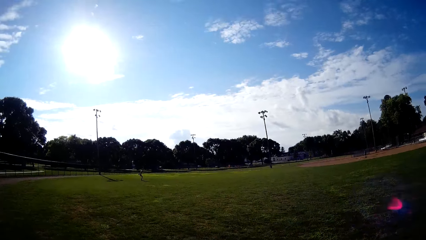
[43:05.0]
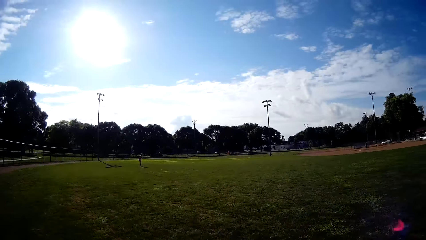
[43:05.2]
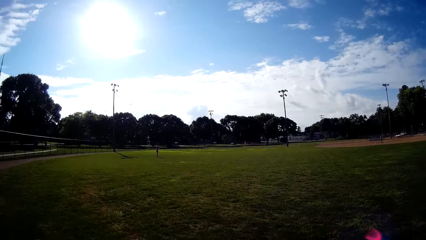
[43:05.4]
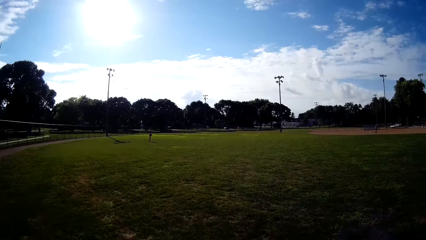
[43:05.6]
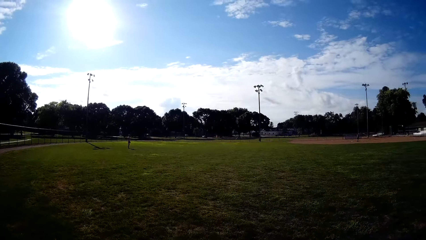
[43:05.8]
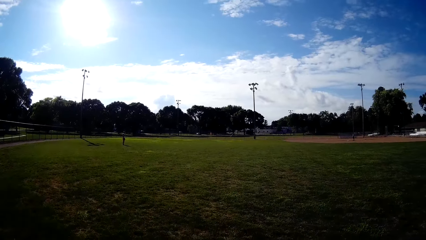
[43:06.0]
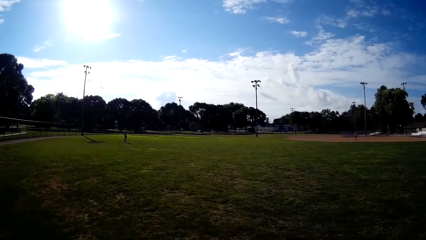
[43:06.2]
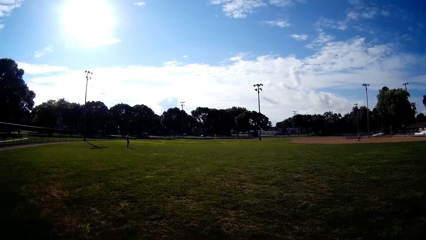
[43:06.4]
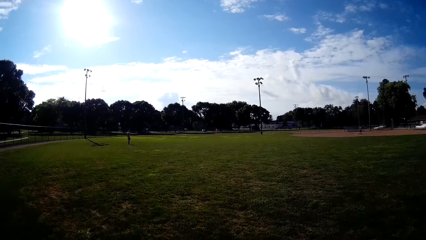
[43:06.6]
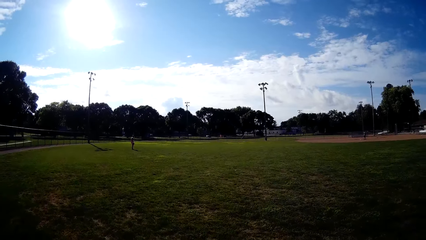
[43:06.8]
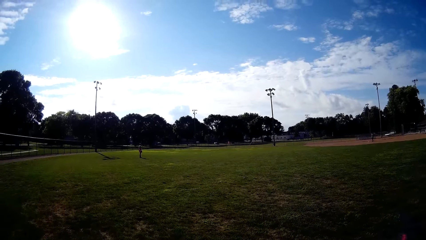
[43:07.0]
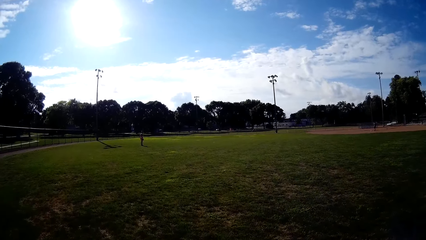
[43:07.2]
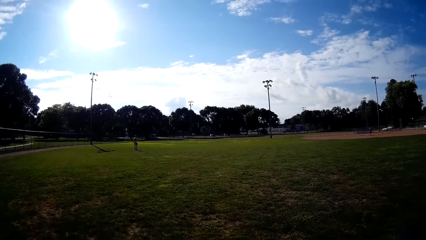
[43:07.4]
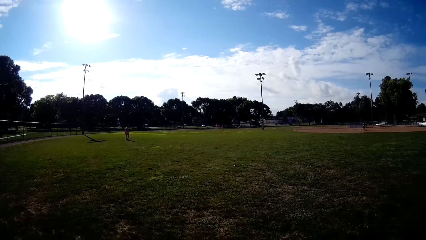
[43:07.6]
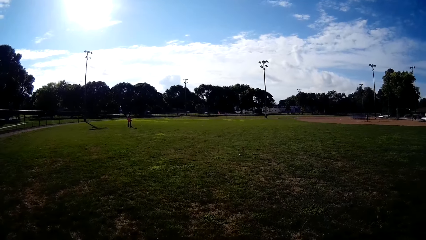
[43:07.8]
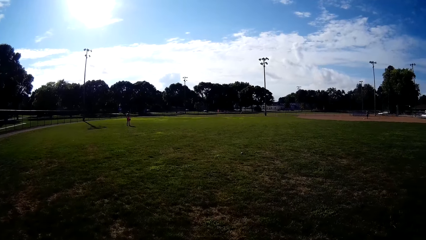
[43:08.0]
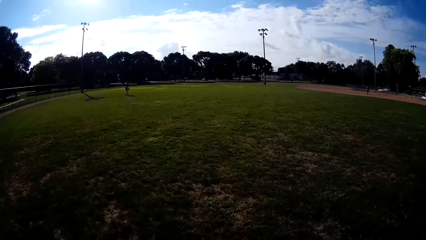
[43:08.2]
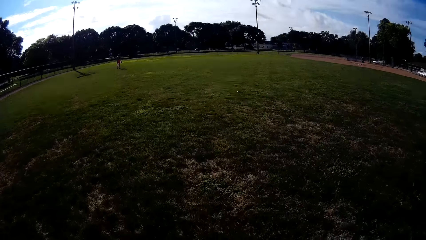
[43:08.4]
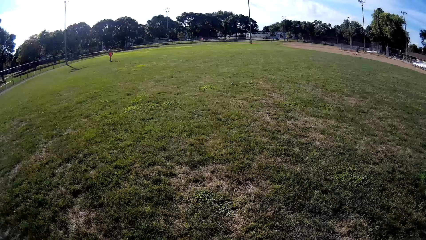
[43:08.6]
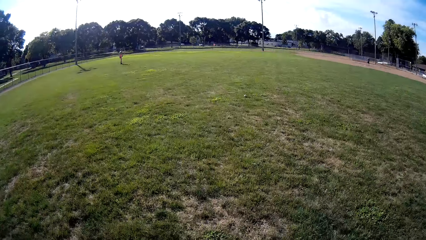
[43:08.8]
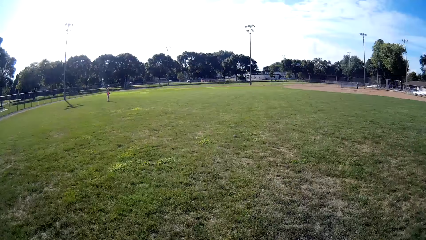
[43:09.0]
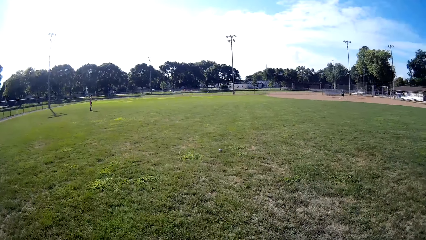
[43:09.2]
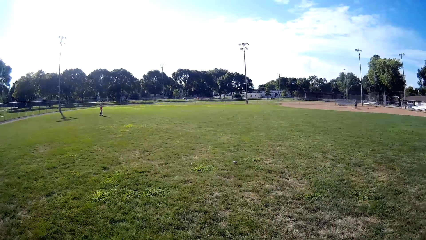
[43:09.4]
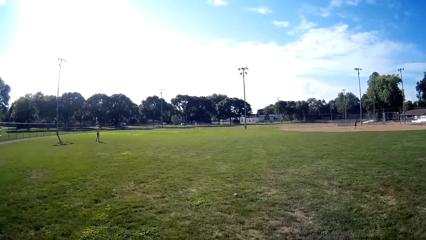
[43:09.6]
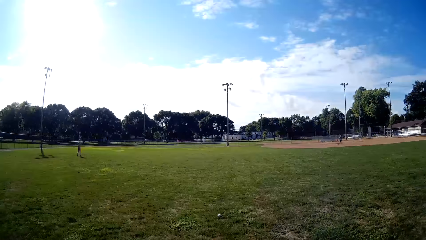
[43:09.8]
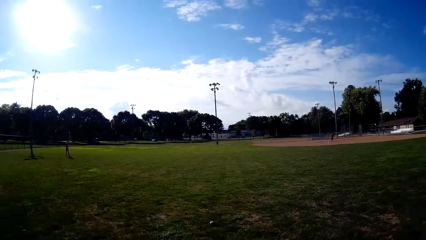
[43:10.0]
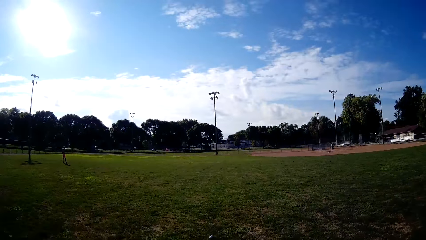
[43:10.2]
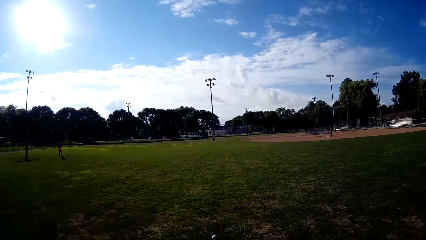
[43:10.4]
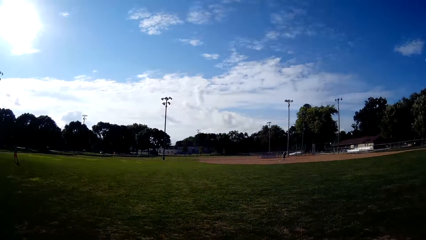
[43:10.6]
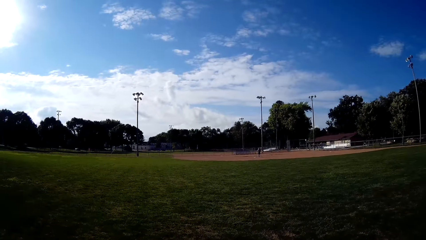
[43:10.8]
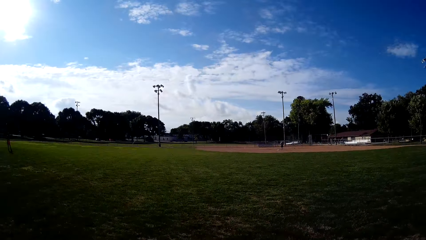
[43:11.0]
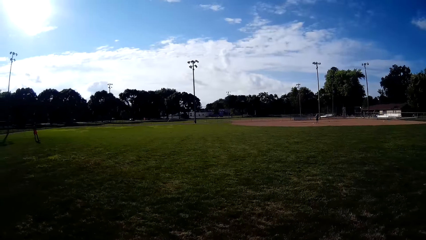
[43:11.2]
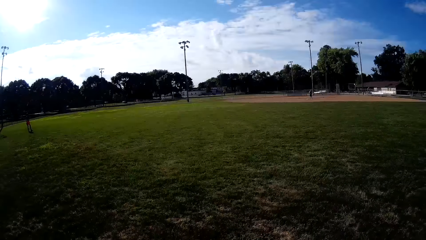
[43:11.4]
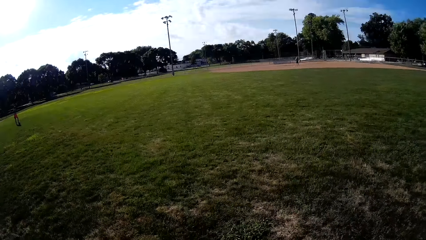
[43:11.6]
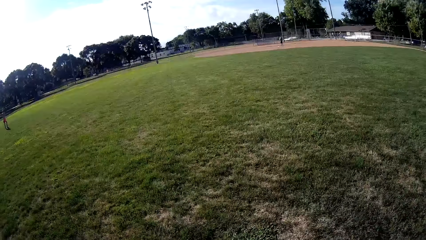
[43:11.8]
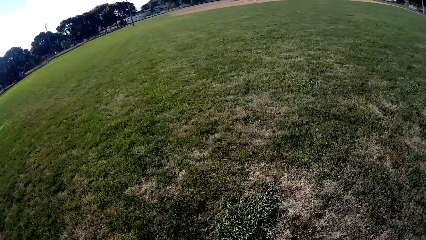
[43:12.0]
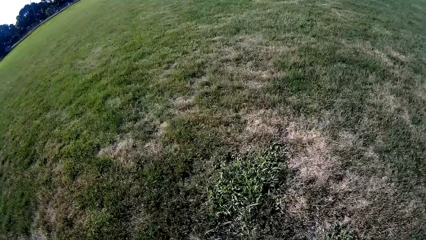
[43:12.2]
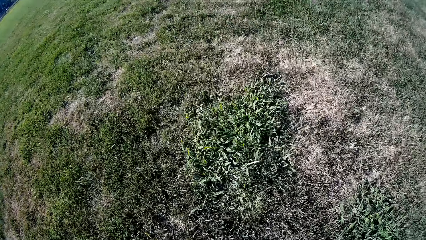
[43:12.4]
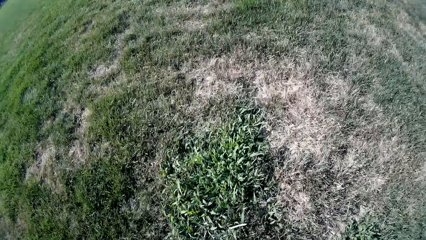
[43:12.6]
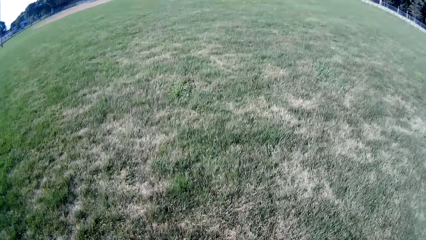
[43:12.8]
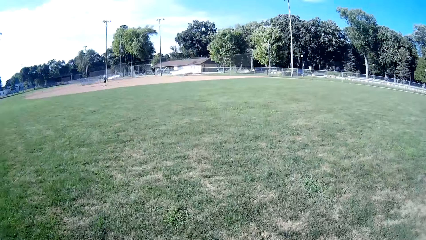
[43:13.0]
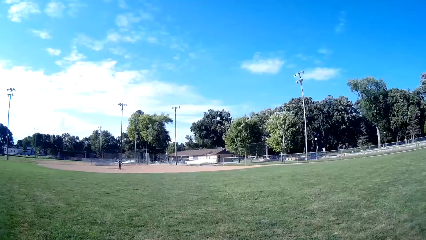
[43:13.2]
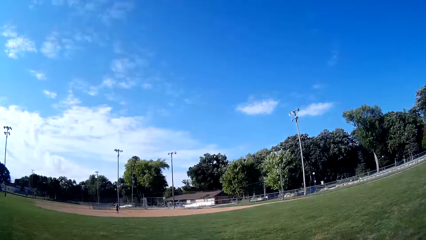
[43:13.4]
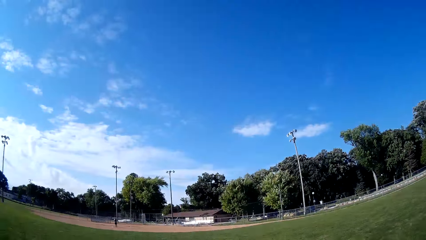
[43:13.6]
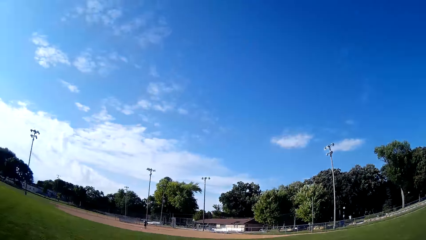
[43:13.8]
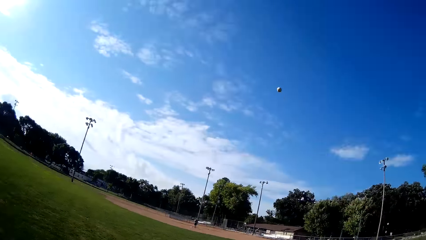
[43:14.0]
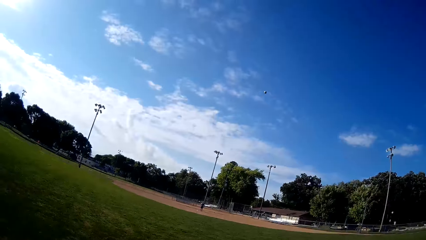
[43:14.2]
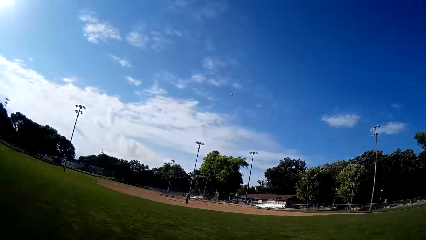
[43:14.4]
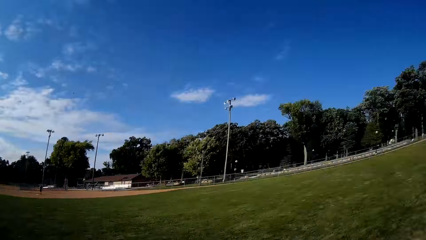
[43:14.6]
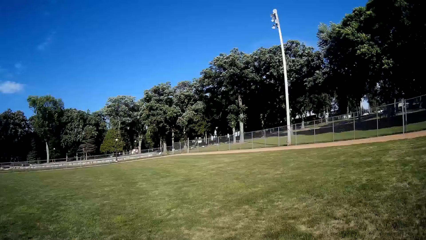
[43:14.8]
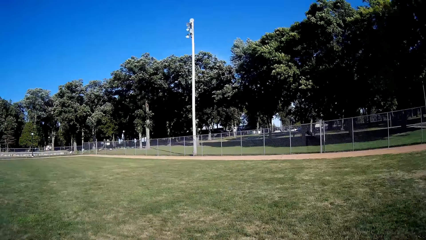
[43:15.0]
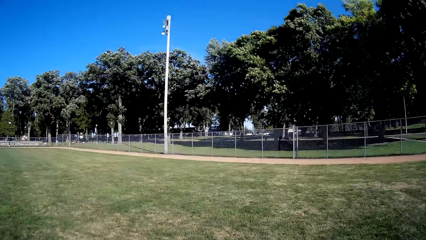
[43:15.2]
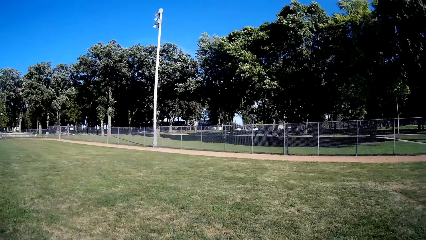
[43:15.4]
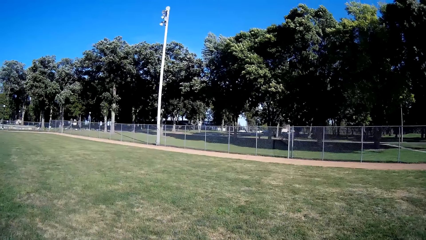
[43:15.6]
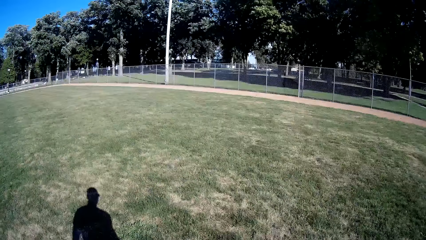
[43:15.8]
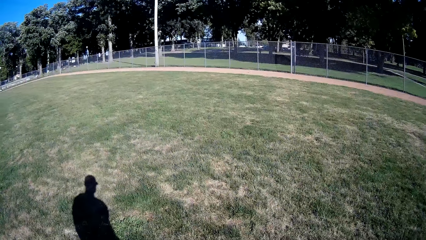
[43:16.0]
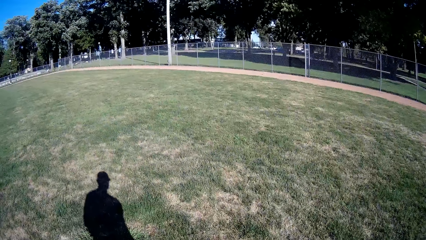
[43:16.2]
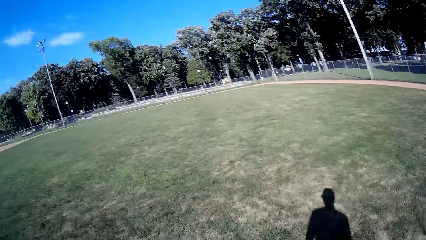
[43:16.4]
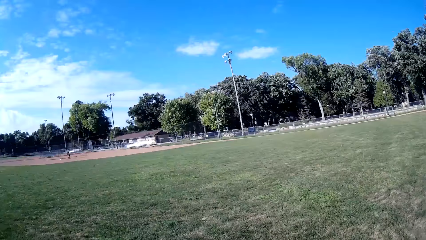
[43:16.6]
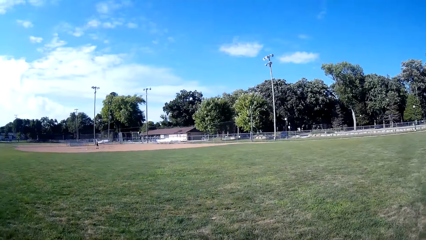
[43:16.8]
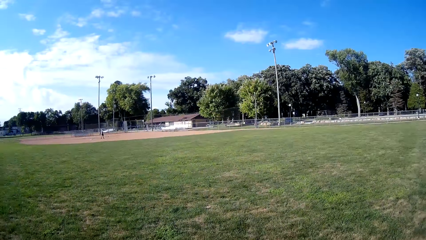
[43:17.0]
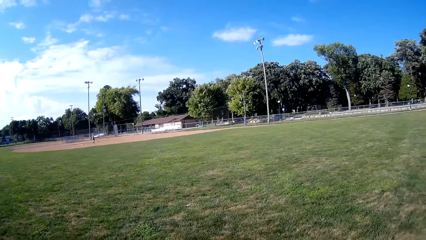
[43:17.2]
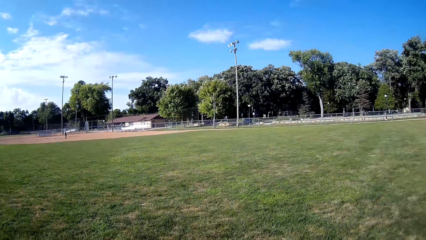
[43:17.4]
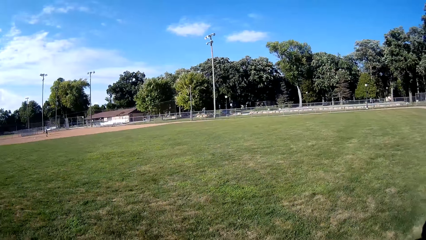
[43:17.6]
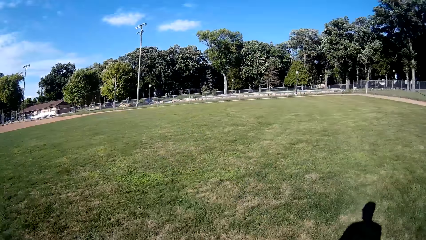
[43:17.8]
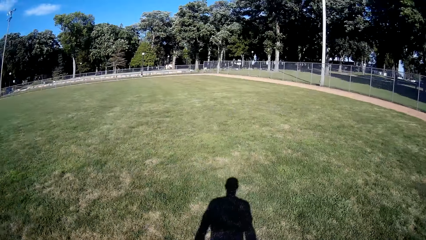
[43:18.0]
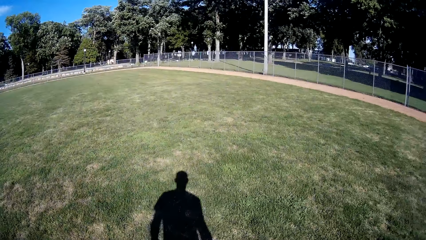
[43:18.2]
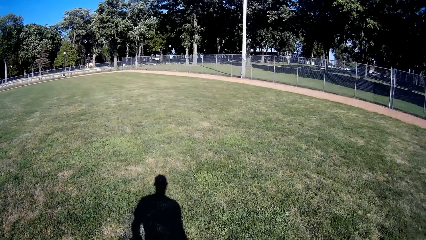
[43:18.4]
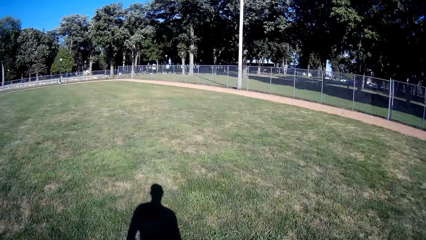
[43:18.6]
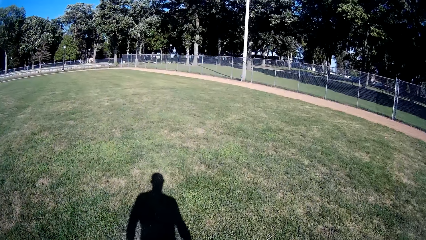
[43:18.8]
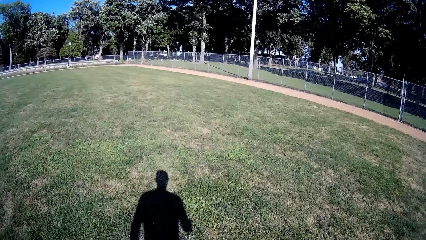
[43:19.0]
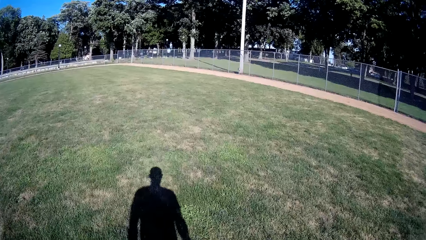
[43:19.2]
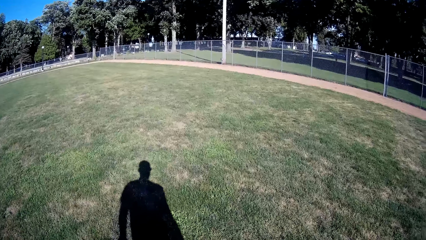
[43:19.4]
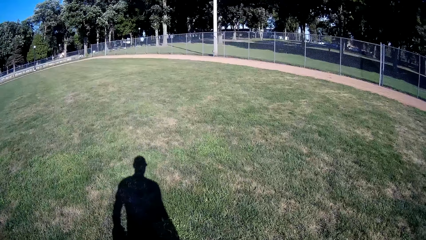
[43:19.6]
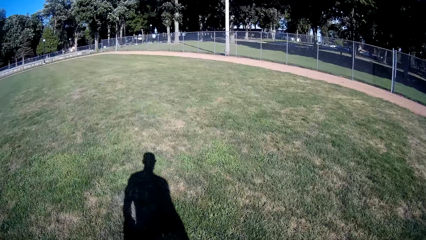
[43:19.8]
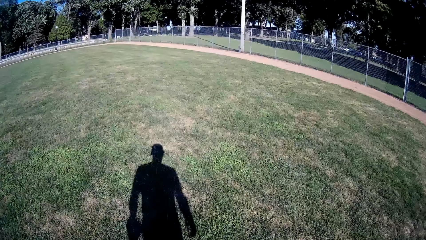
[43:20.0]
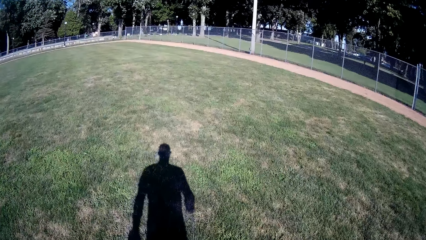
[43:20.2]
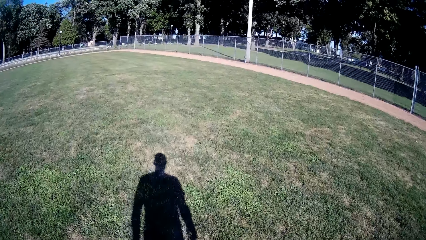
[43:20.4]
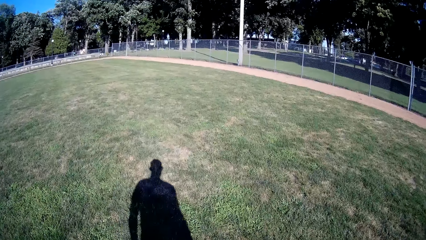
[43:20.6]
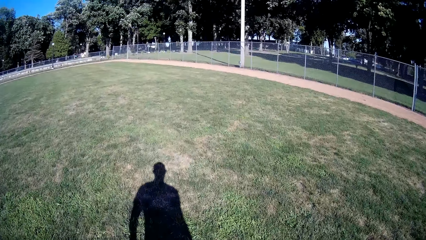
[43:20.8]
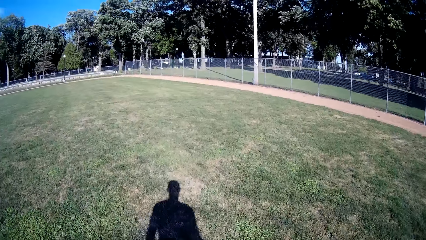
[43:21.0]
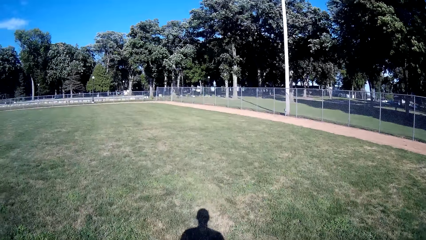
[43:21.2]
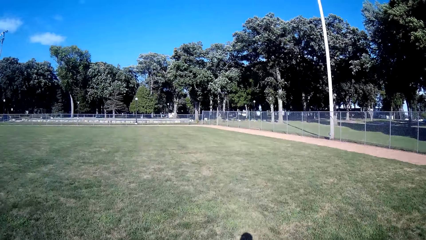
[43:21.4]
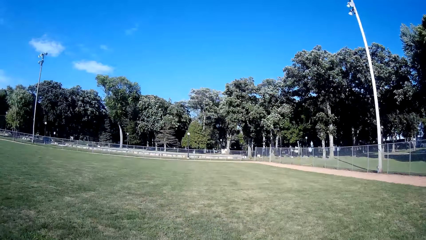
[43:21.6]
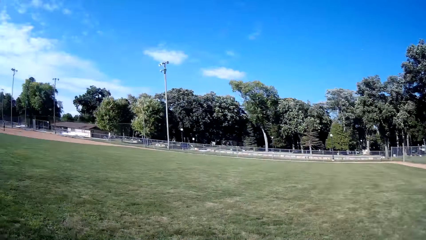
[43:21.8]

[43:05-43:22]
The camera wearer walks on the field. A man stands on the field. The camera wearer walks towards the baseball on the field. They pick up the baseball on the field. They throw the baseball to another man. They walk on the field.
